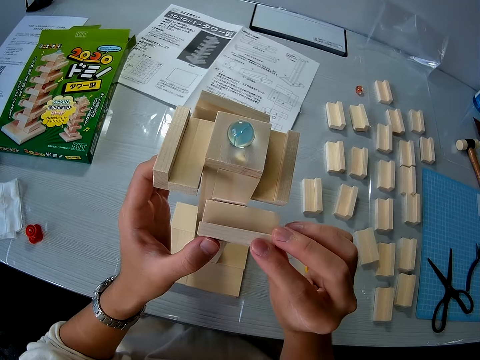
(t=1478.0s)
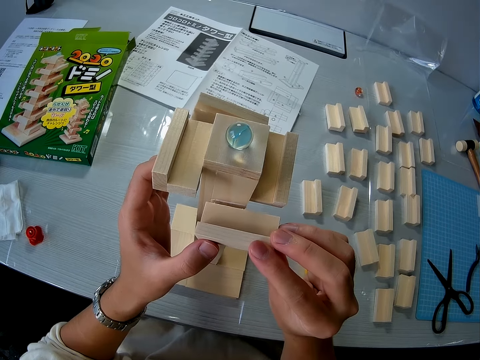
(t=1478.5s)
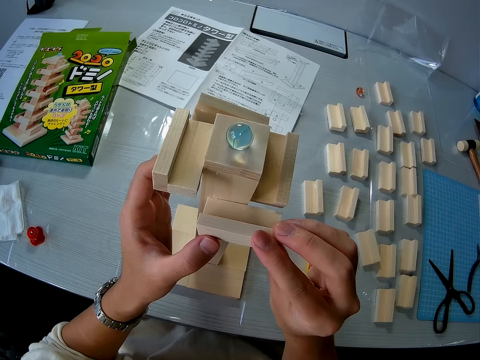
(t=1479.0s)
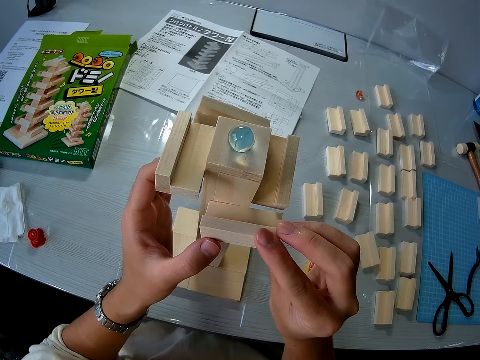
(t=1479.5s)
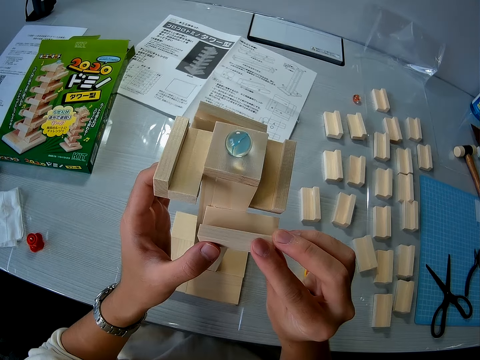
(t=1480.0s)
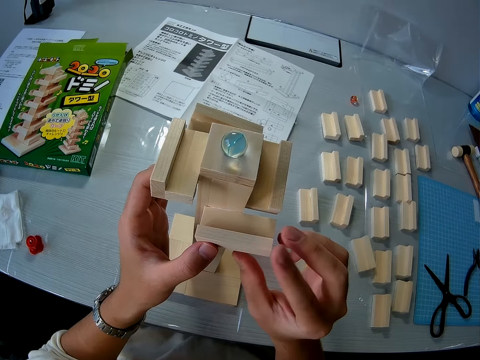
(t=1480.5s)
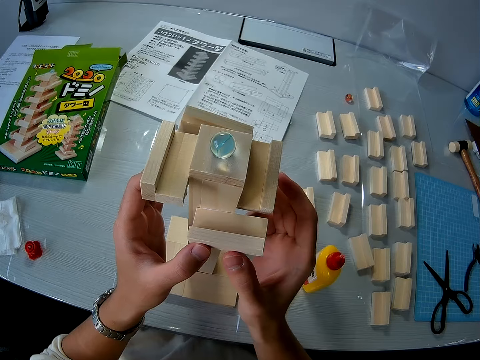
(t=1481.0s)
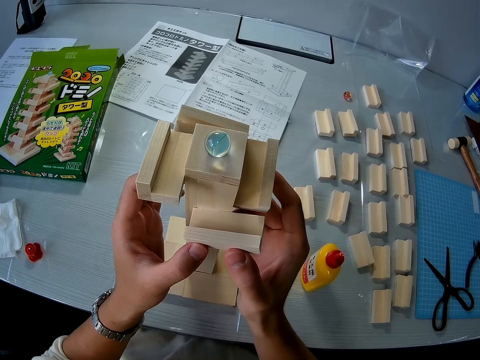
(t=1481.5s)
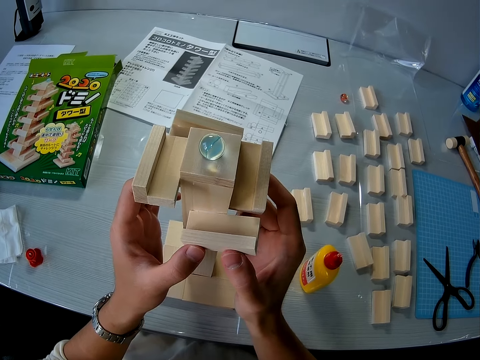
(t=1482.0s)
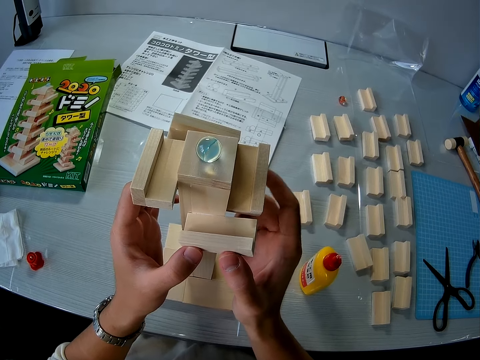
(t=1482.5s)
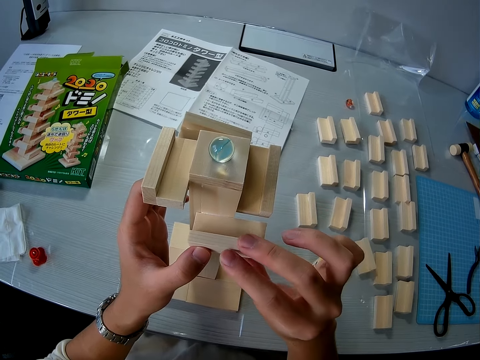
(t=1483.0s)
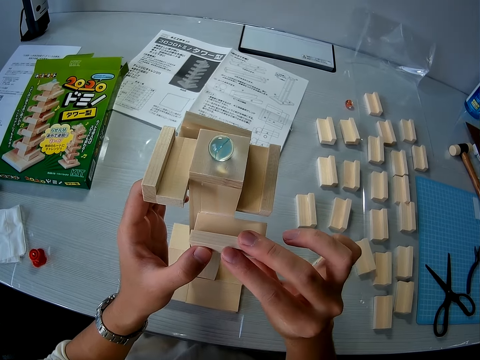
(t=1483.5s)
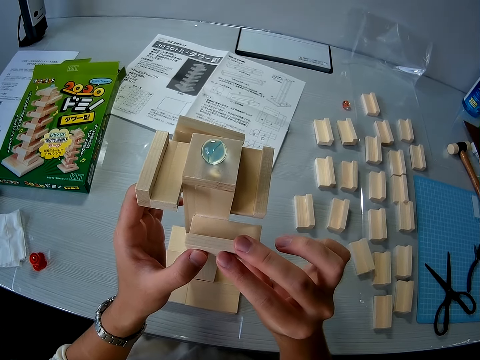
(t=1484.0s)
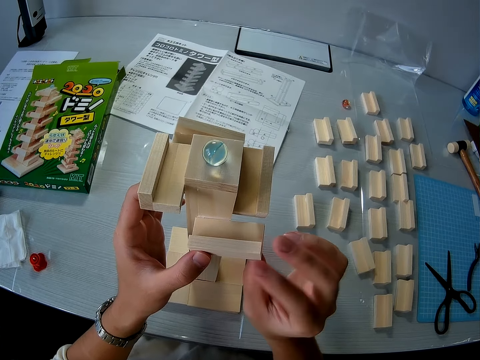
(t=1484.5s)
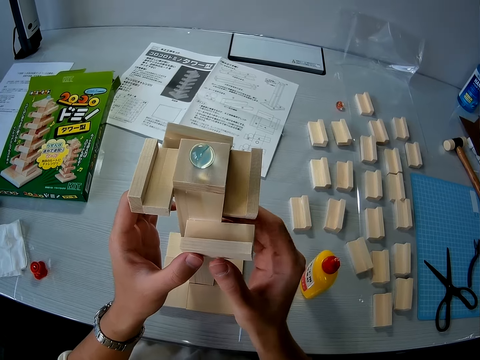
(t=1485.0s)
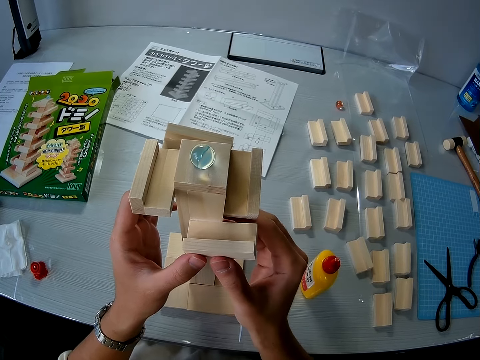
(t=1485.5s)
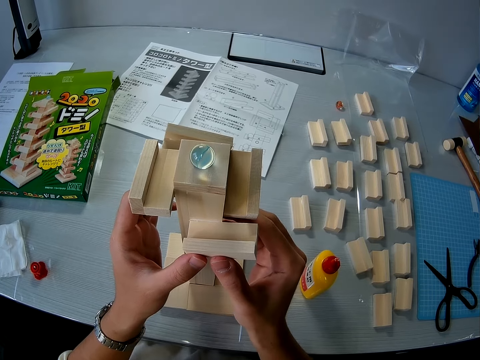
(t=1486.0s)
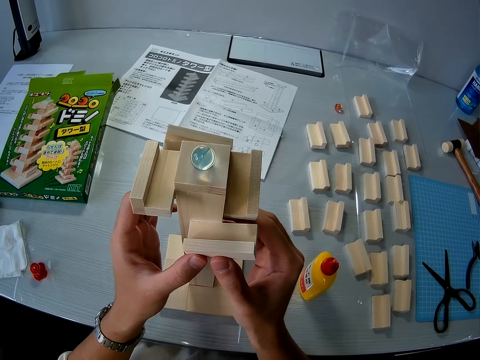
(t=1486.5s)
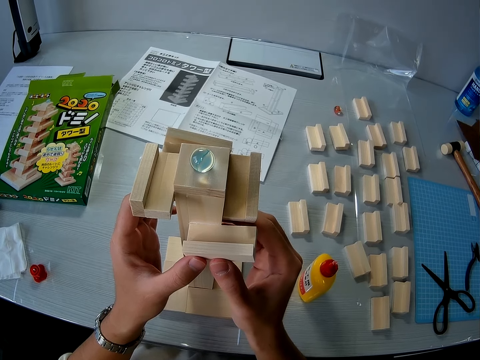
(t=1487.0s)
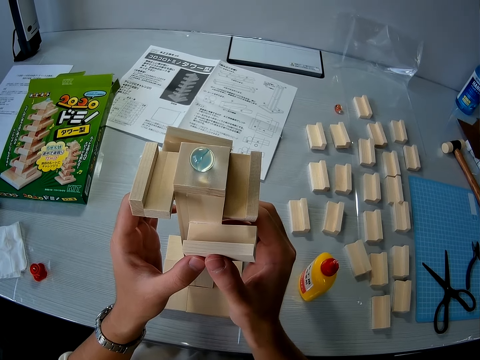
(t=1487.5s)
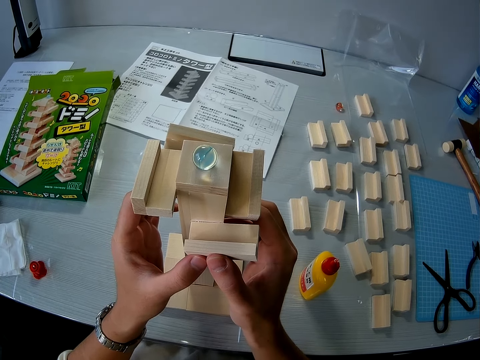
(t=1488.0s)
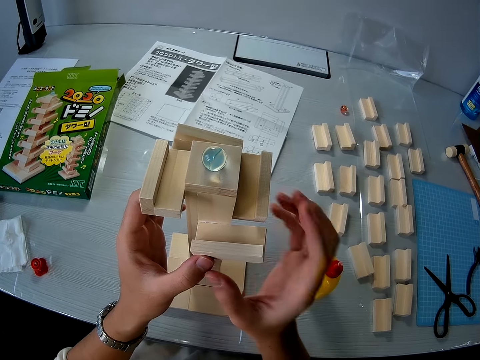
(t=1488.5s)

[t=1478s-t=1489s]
The camera wearer adjusts the wooden piece on the wooden mechanical model. They remove the wood from the Amaze-N-Marbles. They fix the wood on the Amaze-N-Marbles.

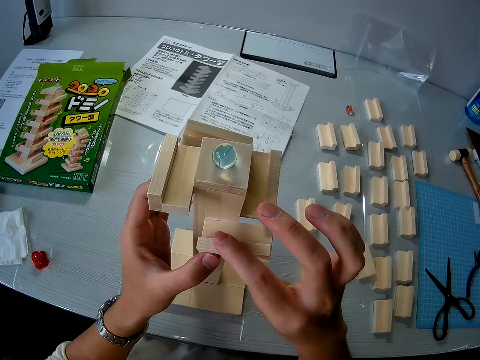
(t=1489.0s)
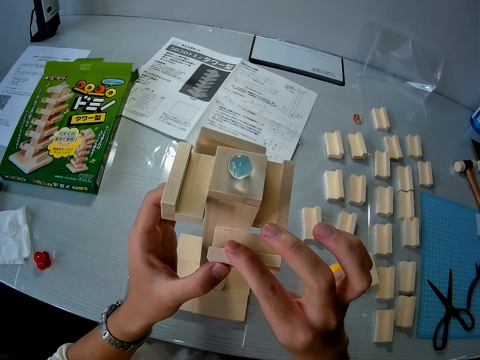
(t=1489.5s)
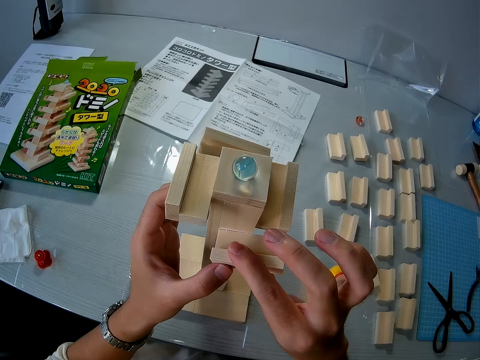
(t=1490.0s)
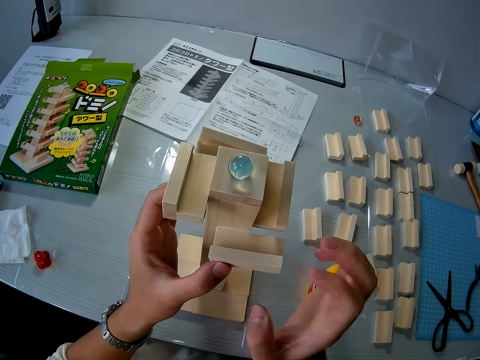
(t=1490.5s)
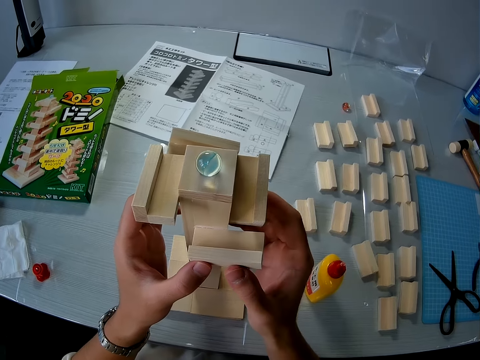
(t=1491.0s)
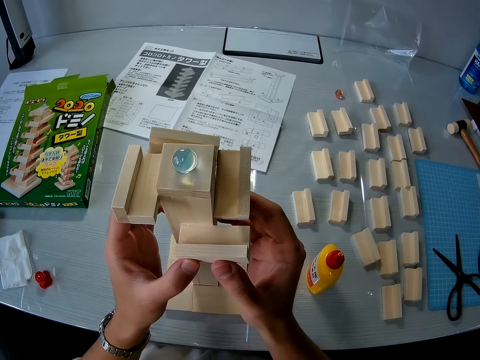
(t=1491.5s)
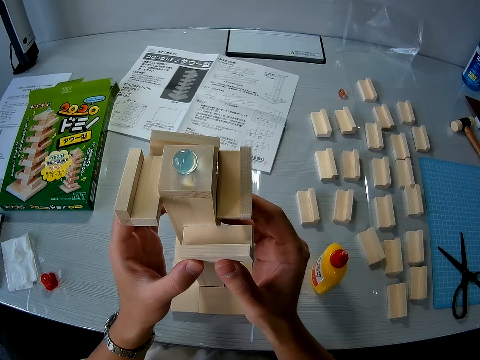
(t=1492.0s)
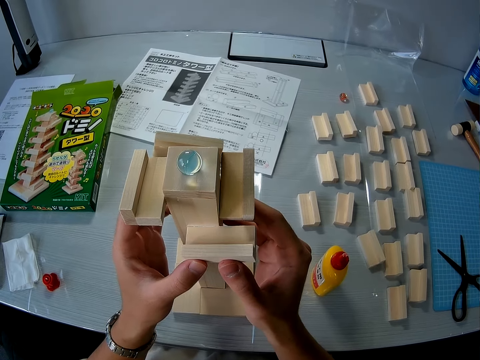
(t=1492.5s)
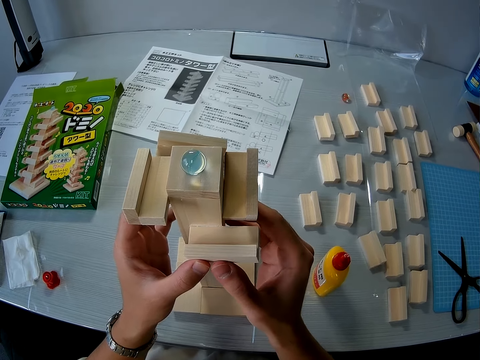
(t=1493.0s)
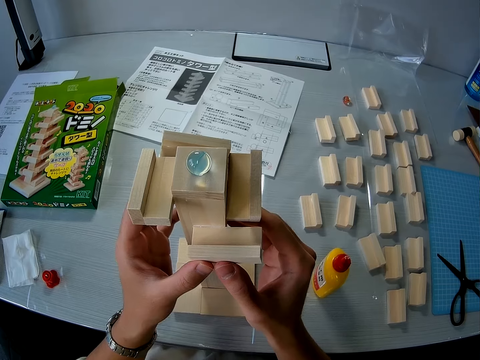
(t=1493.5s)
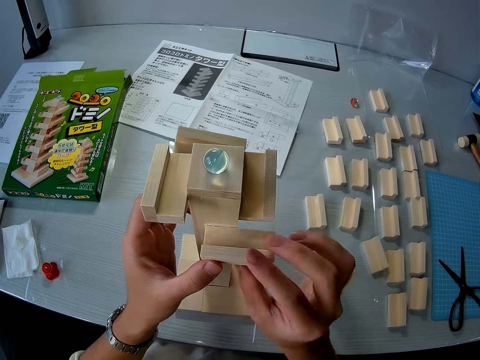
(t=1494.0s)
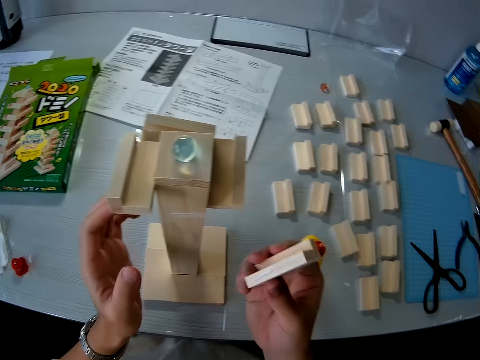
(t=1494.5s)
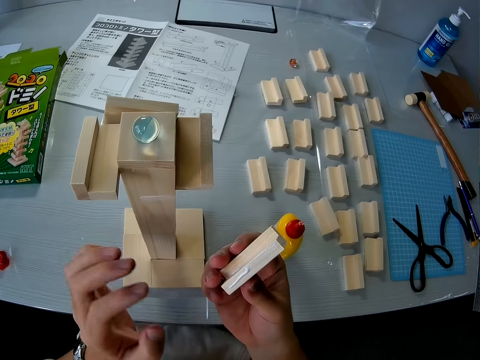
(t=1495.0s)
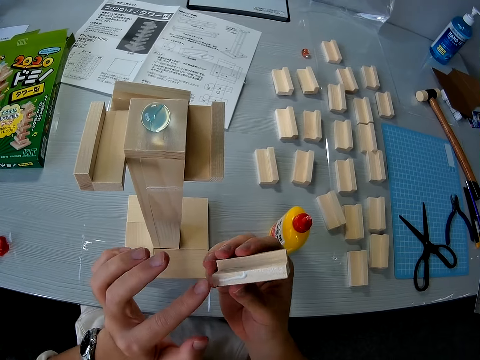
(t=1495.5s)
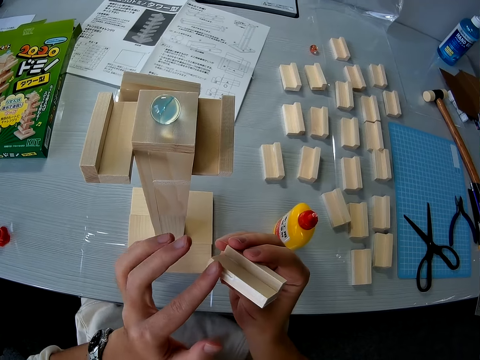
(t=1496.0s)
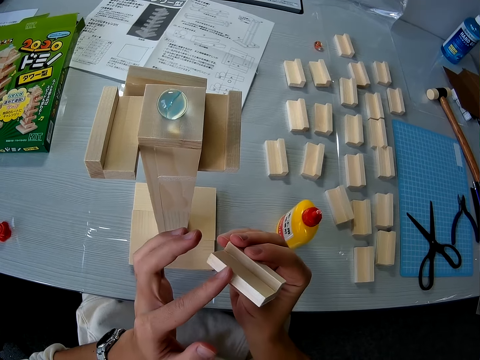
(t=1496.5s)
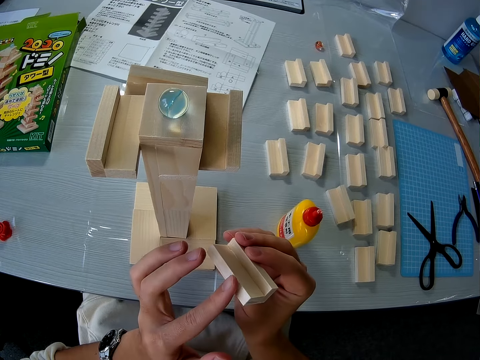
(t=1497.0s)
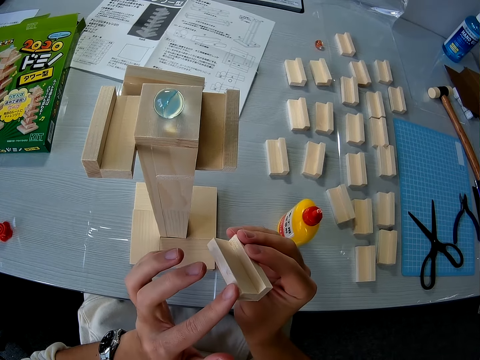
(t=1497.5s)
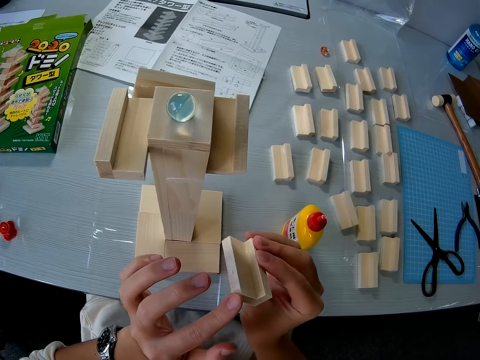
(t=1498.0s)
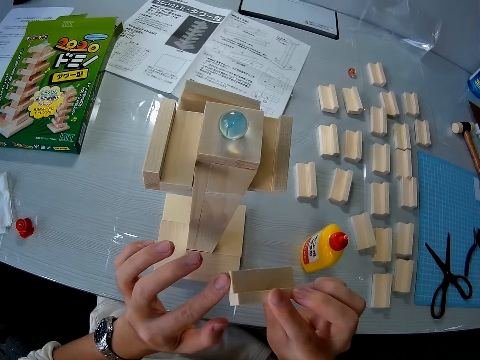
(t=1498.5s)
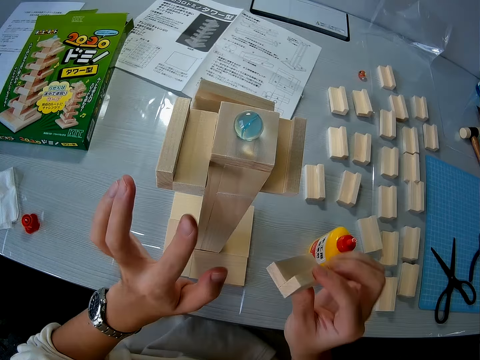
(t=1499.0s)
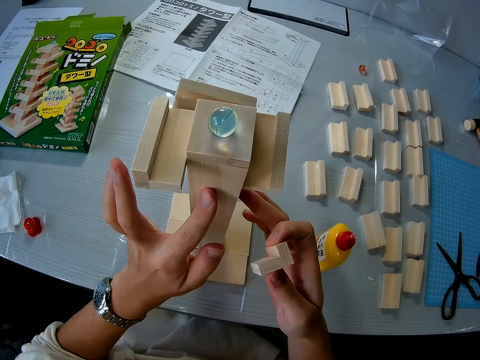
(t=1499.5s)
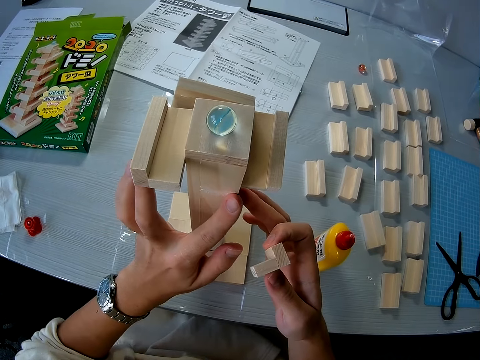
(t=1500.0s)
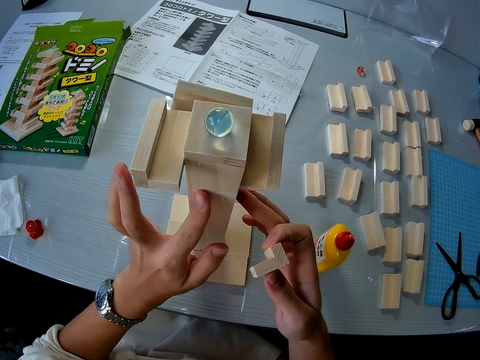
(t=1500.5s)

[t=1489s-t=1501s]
The camera wearer removes the wooden piece from the wooden mechanical model with her right hand. She scoops glue on the wood with a finger. She wipes the glue on the wooden piece in her right hand with her left hand. She turns the wood. She rubs the glue in her left hand on the wooden mechanical model on the table.
